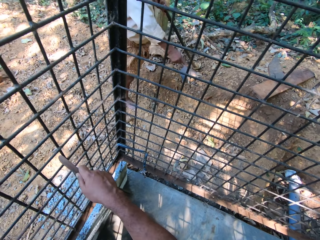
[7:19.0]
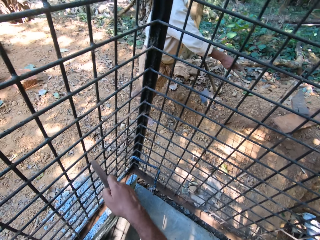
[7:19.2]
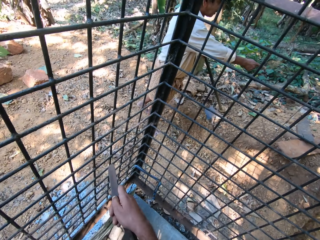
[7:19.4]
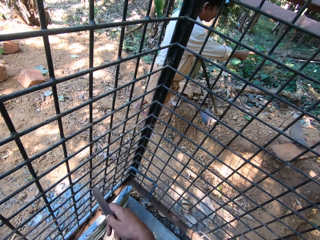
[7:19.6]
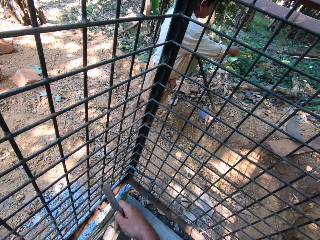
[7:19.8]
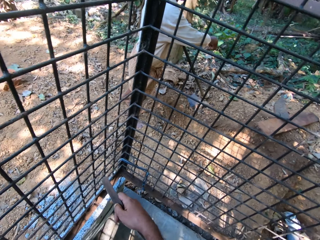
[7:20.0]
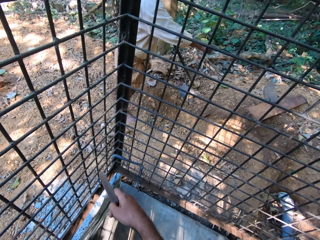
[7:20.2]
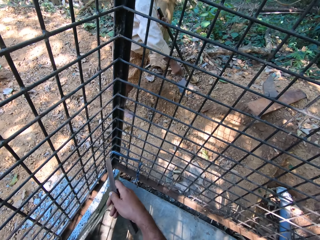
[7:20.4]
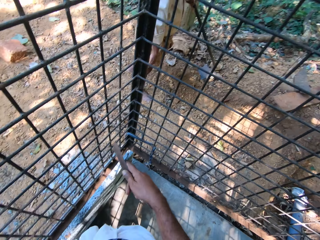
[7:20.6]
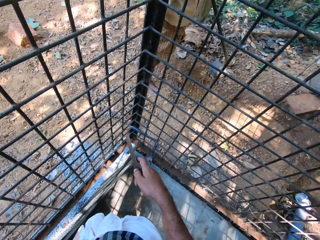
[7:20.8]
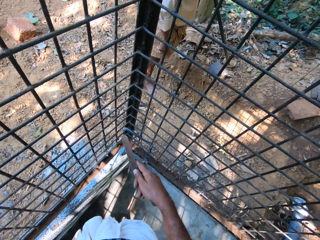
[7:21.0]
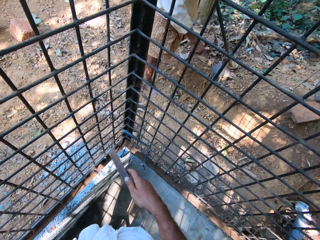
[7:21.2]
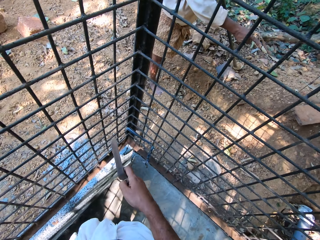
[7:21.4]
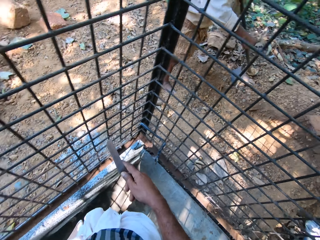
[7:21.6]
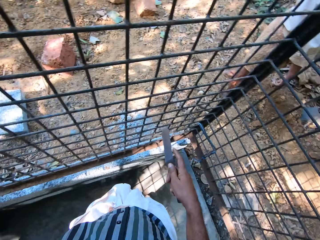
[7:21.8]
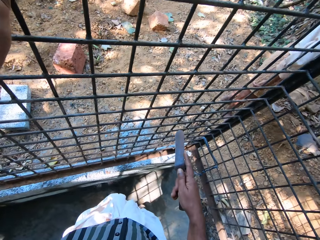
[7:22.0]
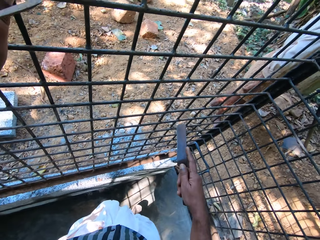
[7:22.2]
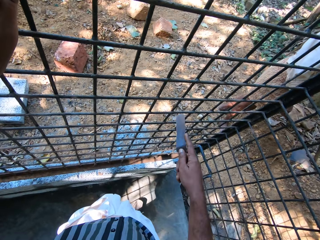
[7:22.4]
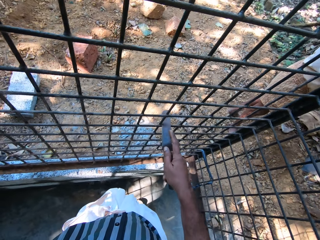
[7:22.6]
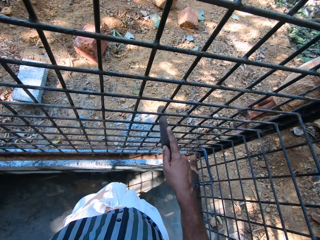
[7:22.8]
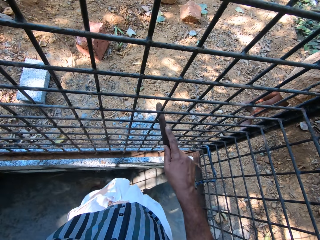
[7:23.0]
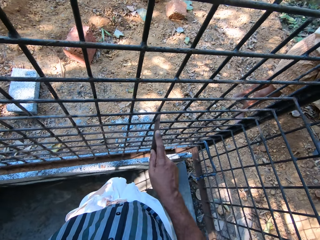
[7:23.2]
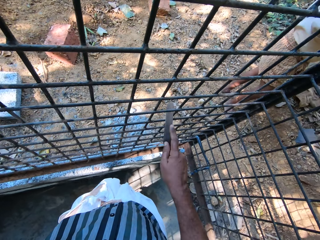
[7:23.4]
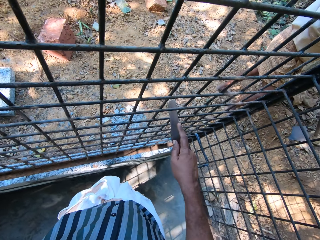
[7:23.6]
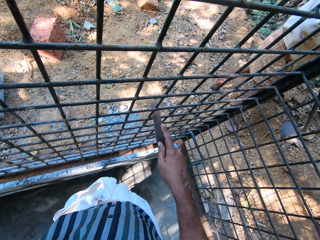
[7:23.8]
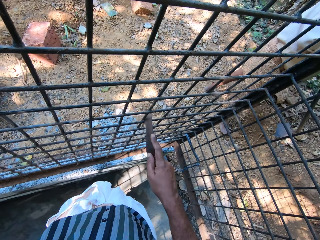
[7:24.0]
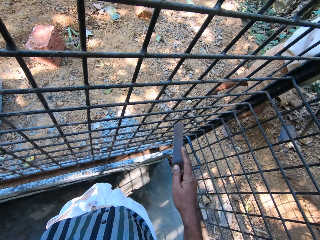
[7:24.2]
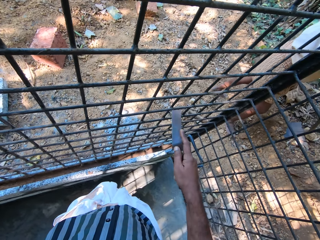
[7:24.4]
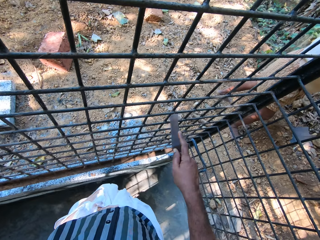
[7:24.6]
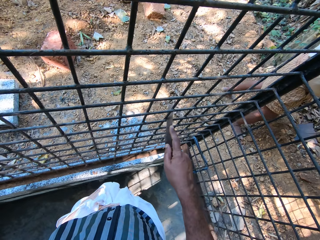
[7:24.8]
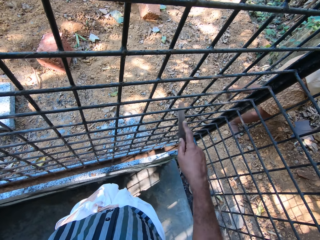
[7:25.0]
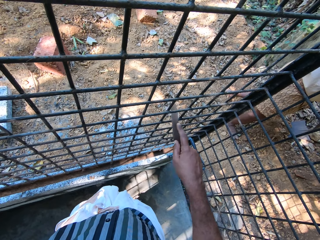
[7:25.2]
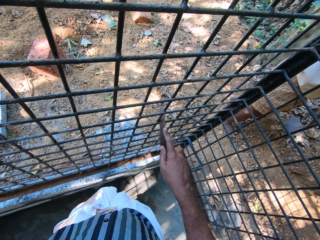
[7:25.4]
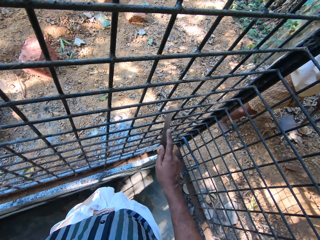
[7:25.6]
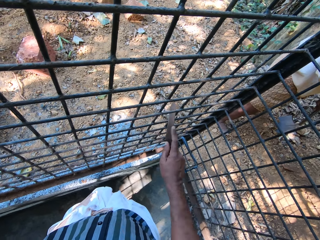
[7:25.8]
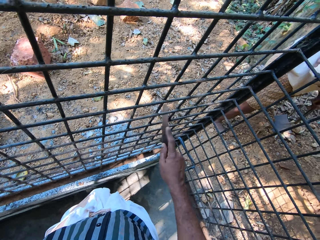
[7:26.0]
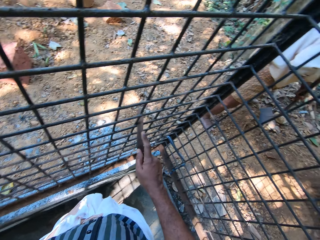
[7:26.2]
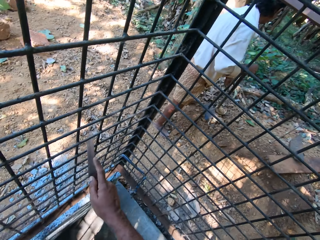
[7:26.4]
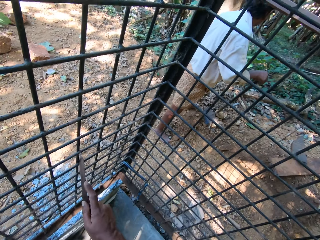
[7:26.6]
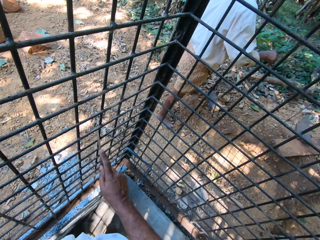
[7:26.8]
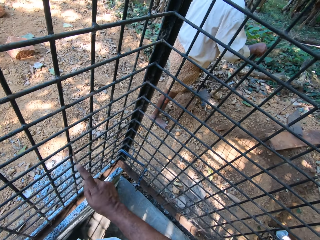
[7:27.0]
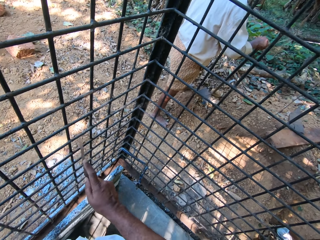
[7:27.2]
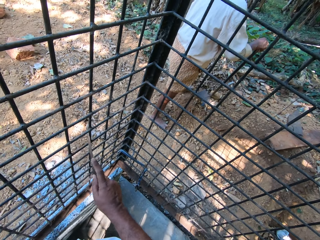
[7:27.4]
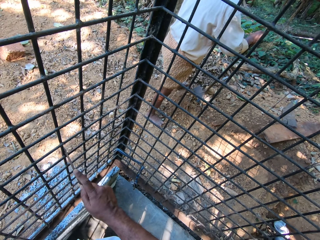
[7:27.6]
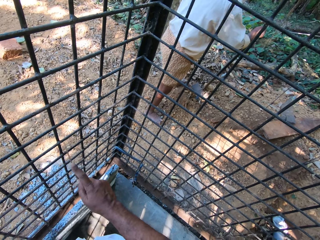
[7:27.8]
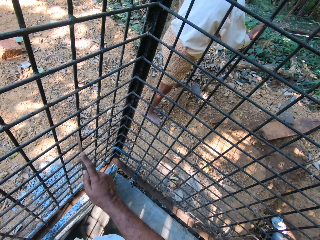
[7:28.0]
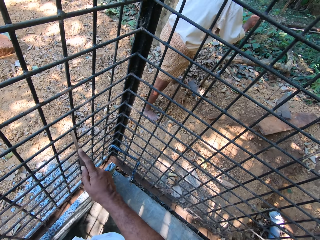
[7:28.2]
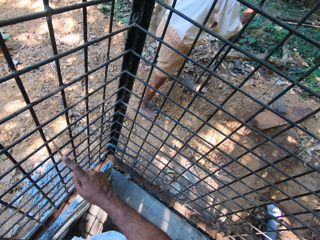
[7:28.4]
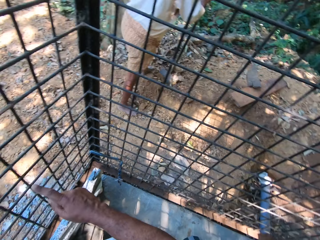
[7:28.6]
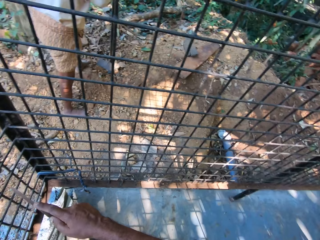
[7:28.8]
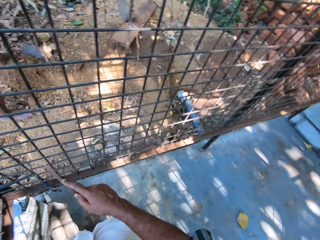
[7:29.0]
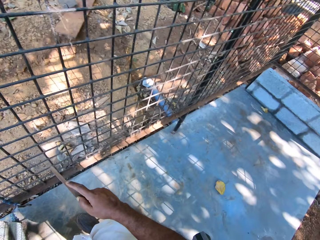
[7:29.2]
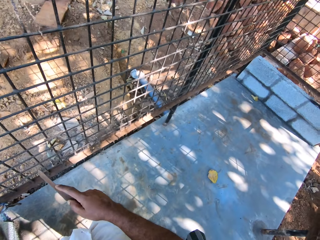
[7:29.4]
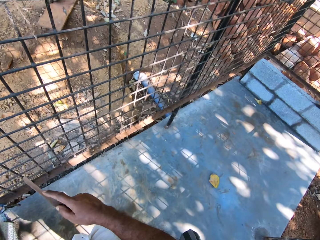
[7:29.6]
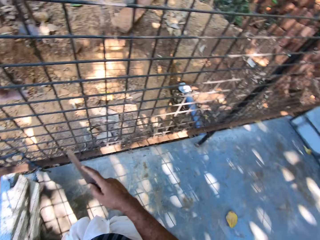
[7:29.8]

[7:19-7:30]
The camera wearer talks. He files the metal cage with the file in his right hand. The man passes the hoe from his left hand to his right hand.

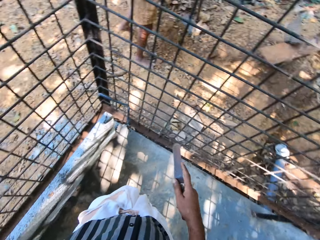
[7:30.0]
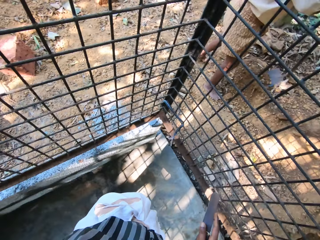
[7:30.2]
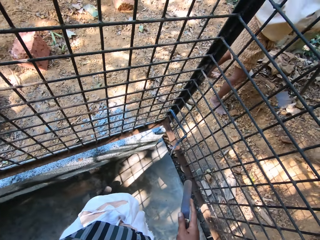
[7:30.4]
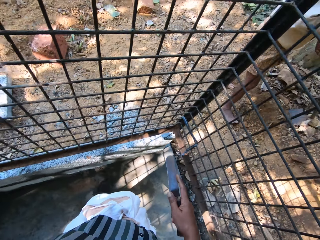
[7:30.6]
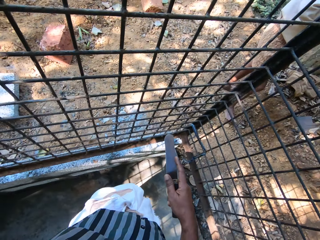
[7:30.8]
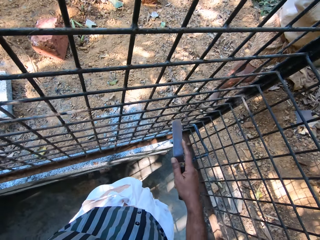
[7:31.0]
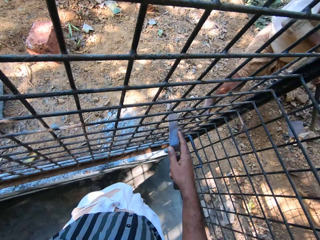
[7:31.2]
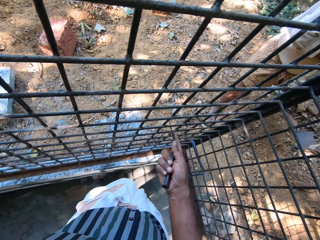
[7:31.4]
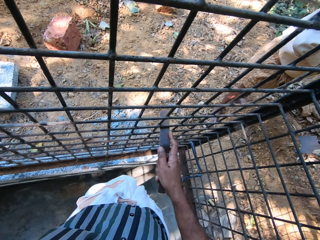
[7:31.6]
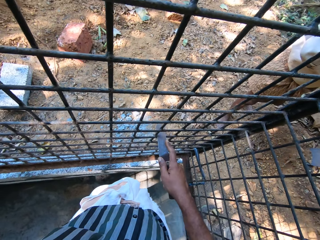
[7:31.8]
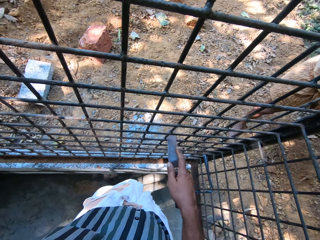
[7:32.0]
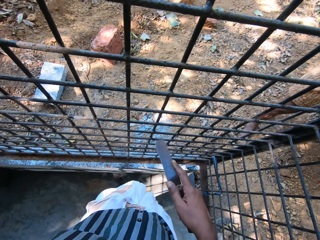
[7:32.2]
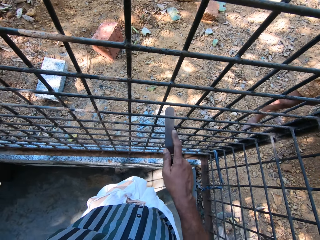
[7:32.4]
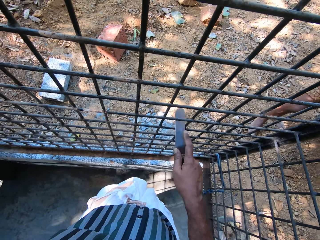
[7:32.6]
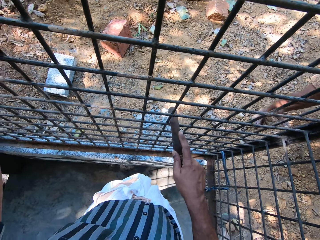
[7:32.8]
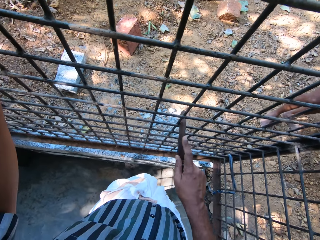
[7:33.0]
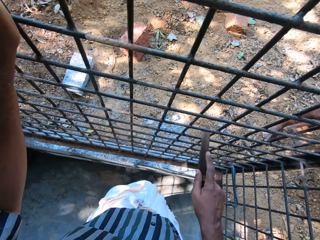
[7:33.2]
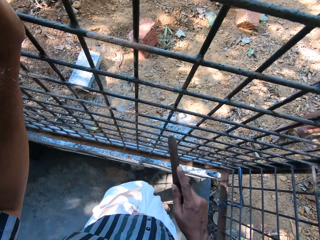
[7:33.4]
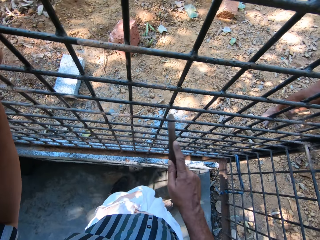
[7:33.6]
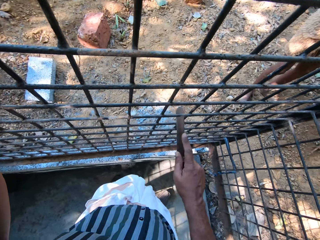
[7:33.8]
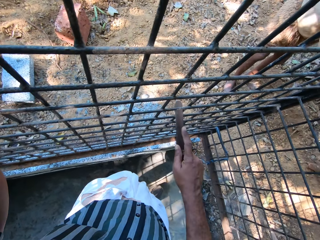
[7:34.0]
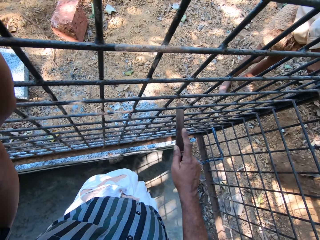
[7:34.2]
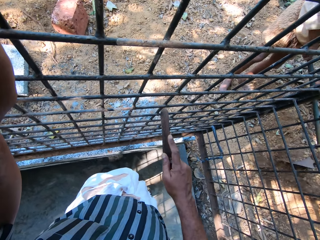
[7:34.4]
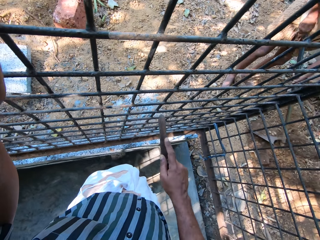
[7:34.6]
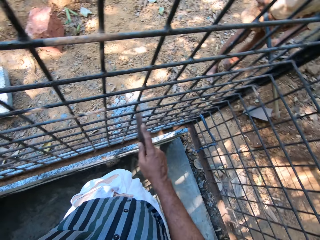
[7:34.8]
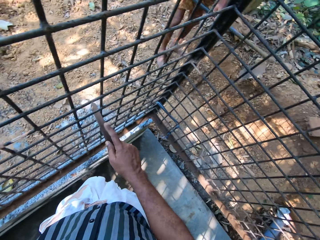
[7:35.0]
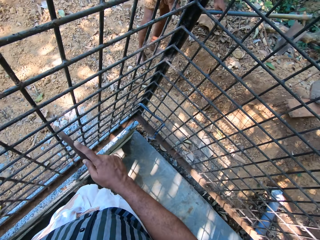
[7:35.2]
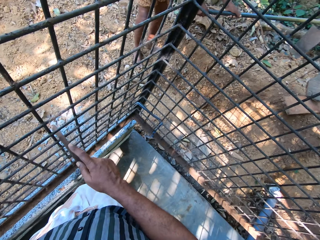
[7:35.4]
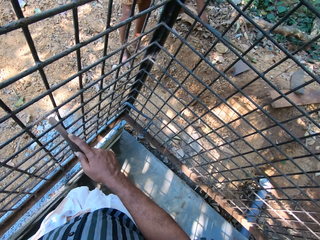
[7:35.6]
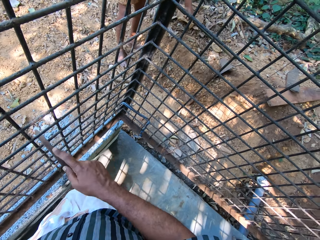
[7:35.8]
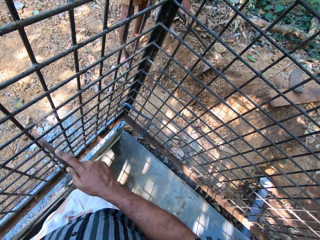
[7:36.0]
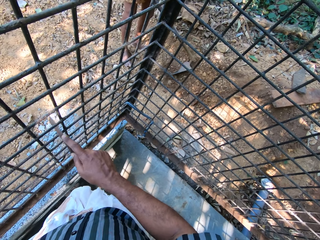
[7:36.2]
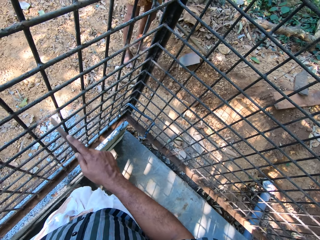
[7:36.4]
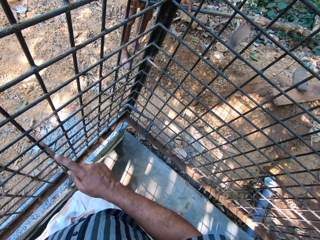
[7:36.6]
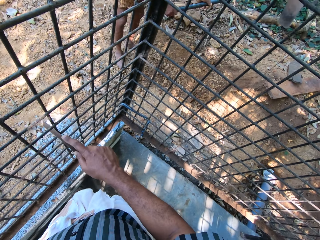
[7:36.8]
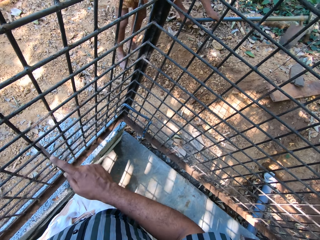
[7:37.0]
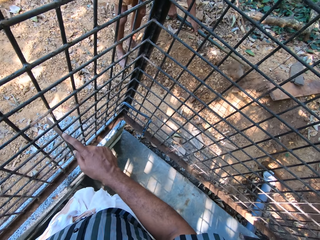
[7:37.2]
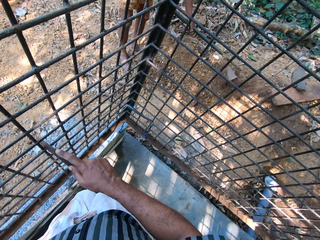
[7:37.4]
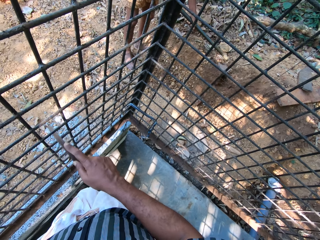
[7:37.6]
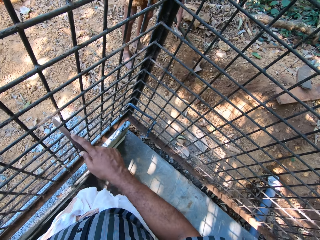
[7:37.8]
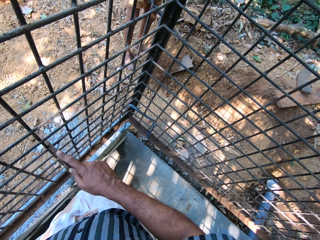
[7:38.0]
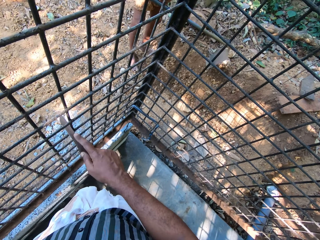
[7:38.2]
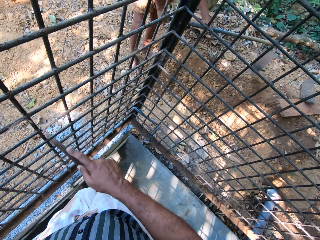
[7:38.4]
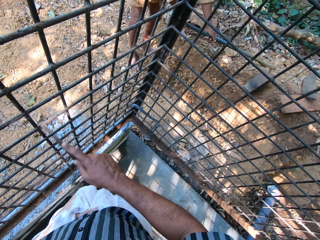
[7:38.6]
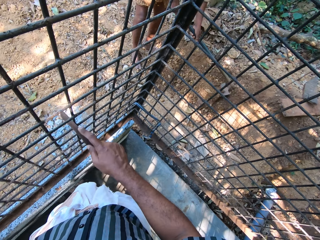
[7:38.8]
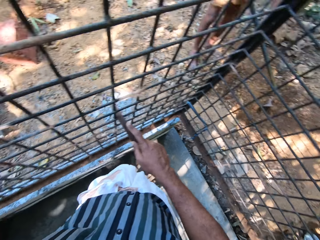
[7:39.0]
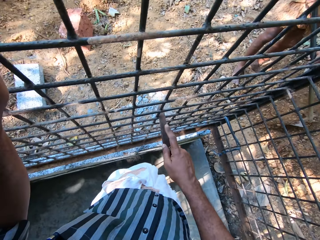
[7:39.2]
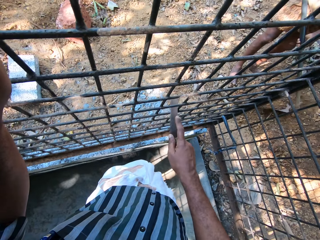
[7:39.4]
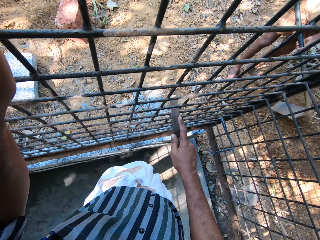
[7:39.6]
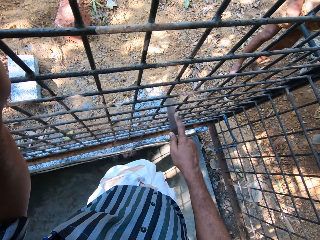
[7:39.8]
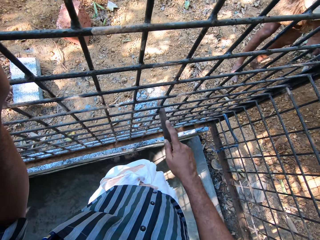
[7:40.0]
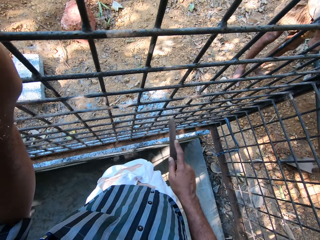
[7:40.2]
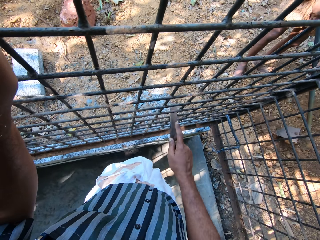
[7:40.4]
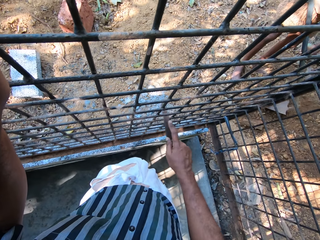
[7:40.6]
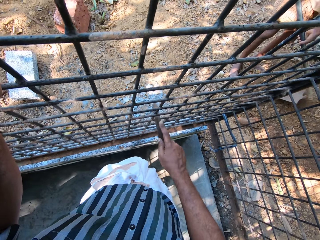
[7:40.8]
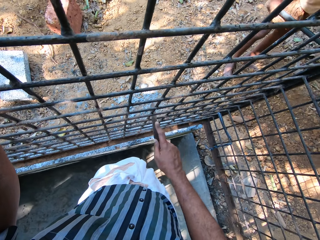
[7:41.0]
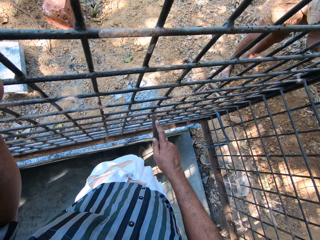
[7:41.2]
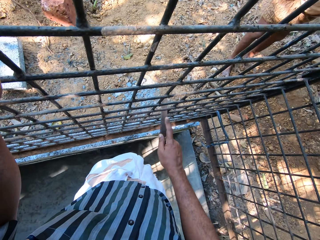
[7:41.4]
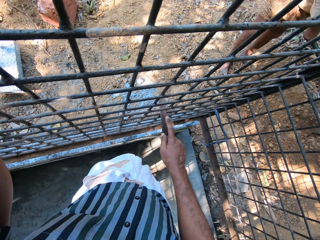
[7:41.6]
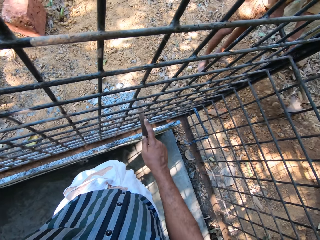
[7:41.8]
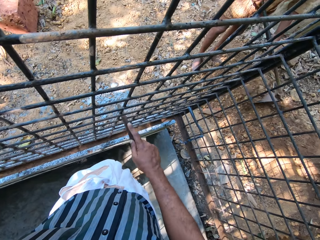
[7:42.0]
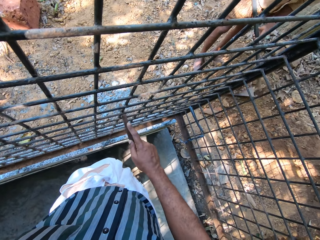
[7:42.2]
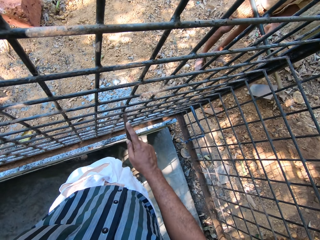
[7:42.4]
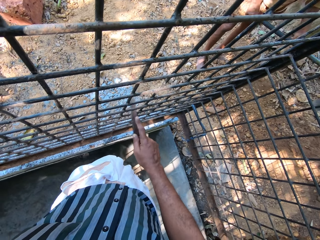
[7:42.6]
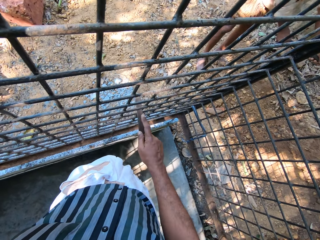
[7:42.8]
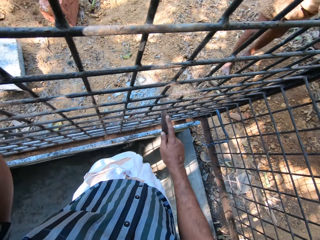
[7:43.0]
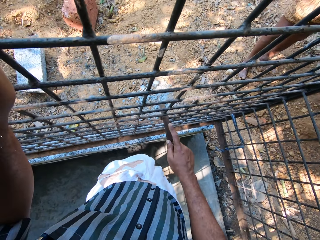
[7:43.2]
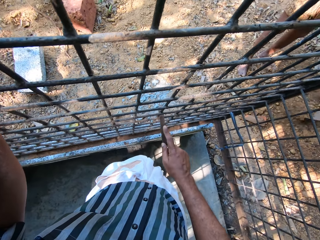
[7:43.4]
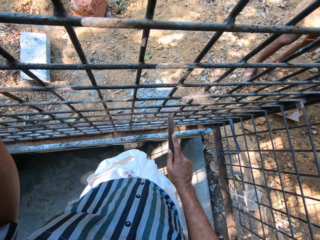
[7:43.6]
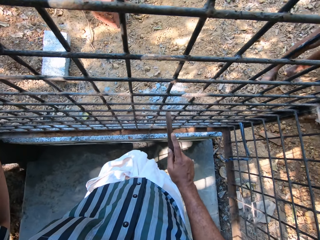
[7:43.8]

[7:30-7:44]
The camera wearer files the metal cage with the file in his right hand. He interacts with the man and talks. The man clears the ground with the hoe in his hands. The man talks while digging the ground.
